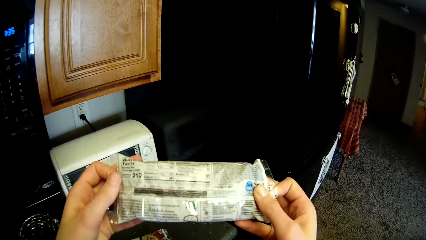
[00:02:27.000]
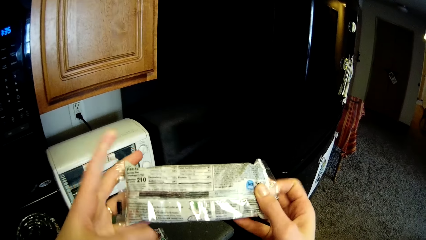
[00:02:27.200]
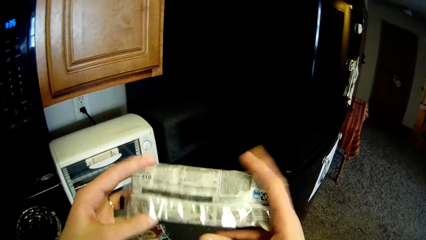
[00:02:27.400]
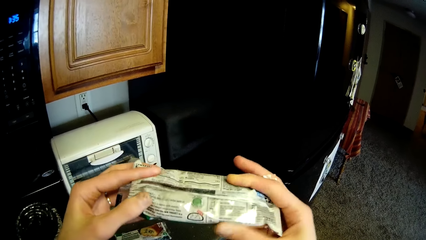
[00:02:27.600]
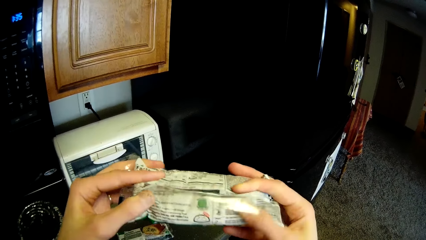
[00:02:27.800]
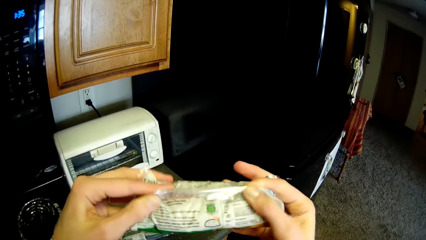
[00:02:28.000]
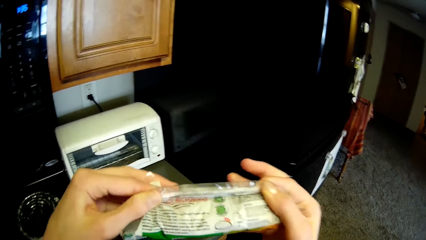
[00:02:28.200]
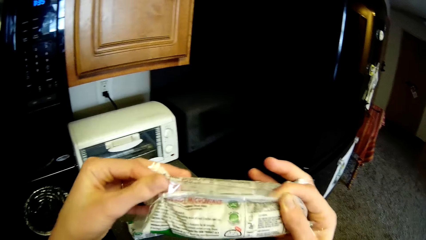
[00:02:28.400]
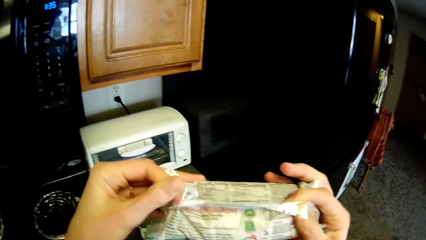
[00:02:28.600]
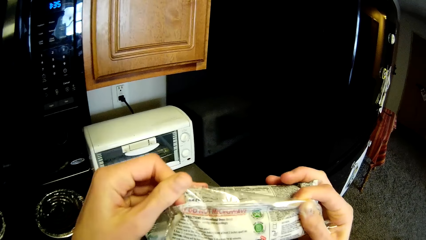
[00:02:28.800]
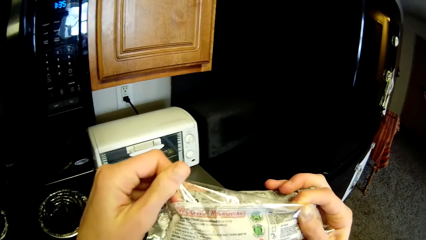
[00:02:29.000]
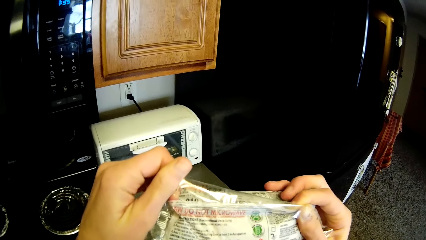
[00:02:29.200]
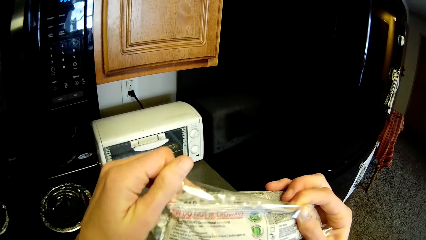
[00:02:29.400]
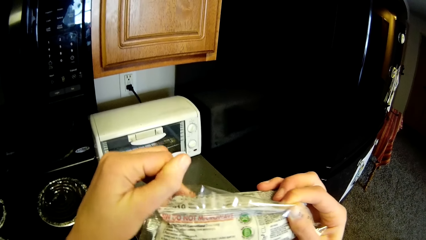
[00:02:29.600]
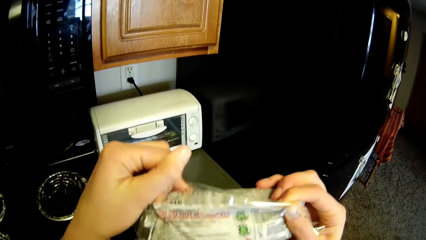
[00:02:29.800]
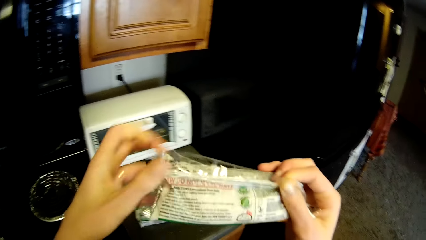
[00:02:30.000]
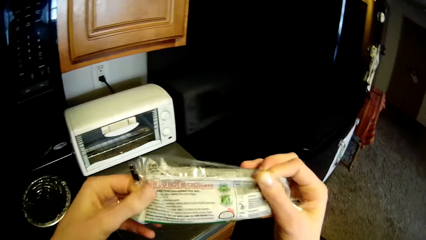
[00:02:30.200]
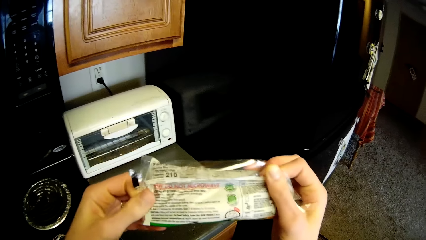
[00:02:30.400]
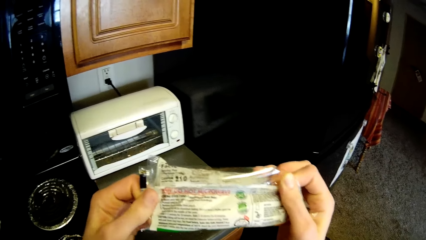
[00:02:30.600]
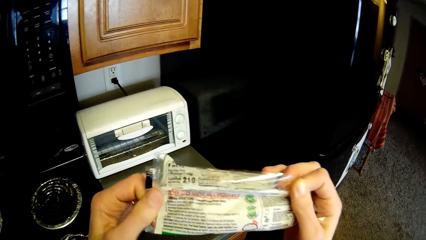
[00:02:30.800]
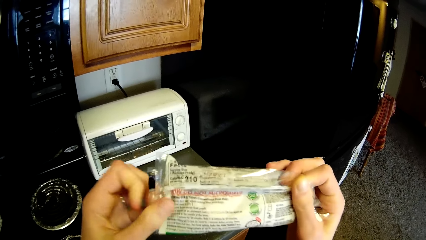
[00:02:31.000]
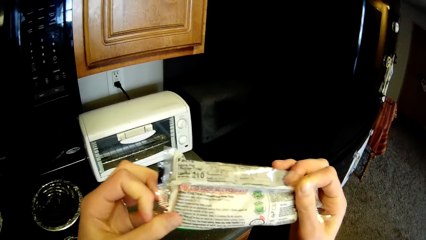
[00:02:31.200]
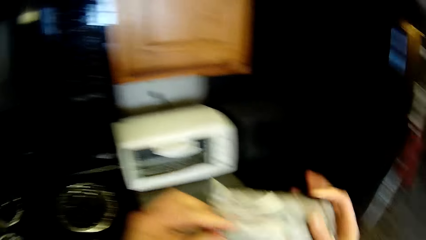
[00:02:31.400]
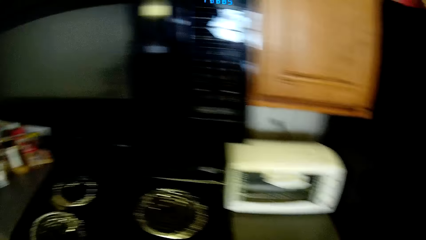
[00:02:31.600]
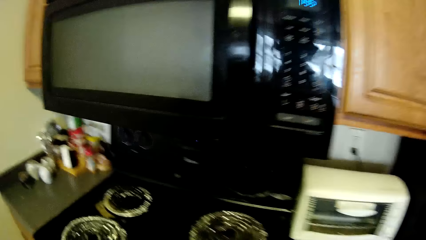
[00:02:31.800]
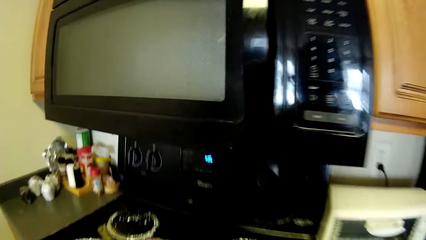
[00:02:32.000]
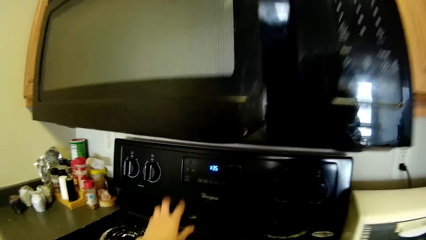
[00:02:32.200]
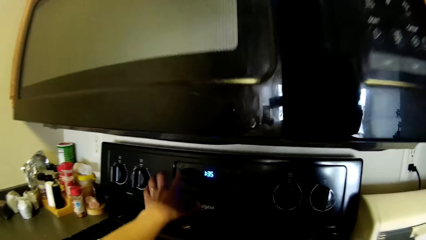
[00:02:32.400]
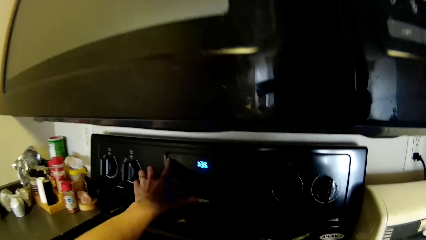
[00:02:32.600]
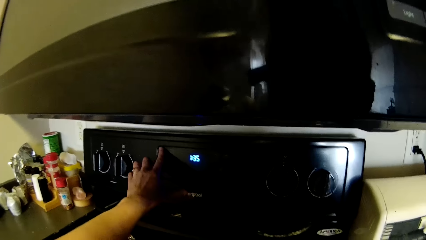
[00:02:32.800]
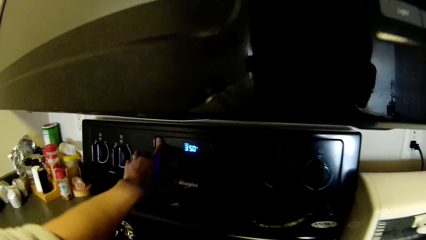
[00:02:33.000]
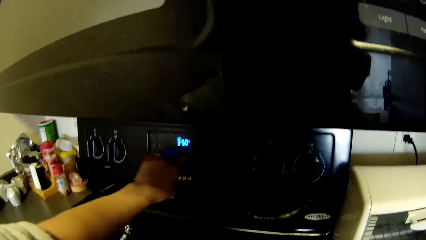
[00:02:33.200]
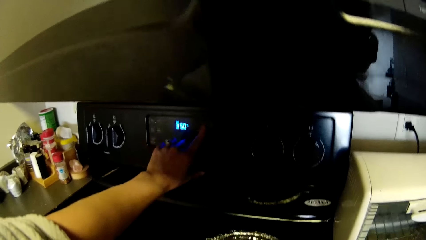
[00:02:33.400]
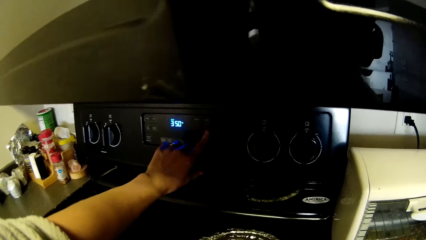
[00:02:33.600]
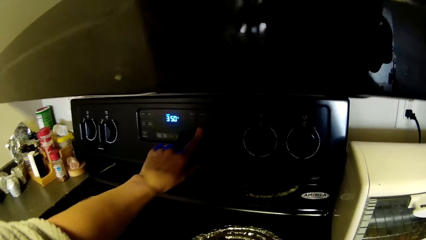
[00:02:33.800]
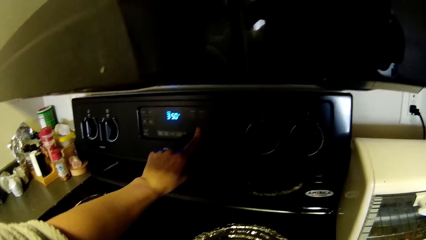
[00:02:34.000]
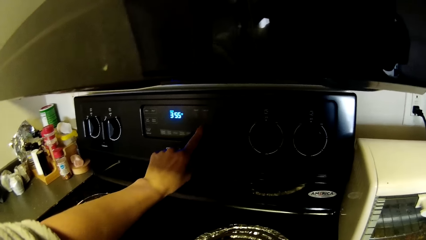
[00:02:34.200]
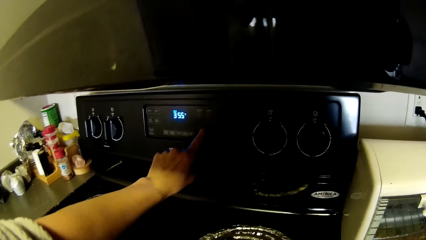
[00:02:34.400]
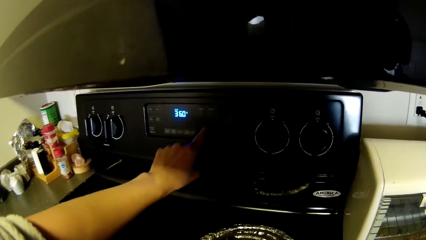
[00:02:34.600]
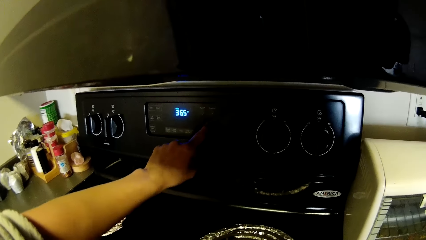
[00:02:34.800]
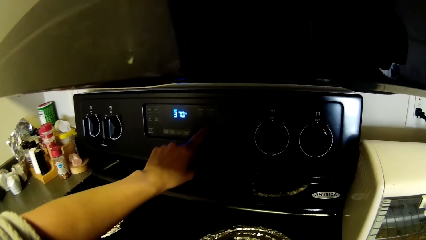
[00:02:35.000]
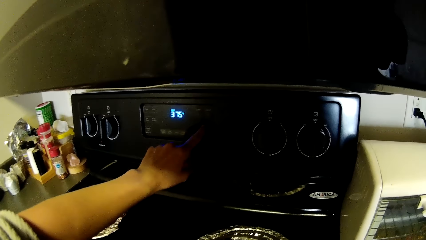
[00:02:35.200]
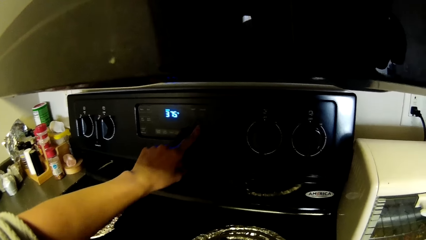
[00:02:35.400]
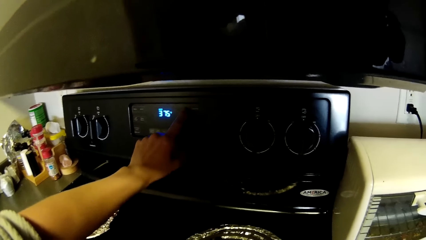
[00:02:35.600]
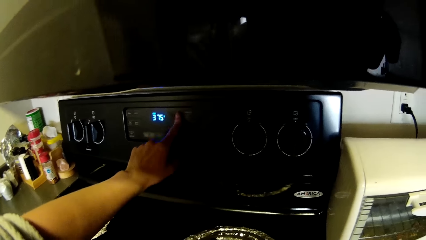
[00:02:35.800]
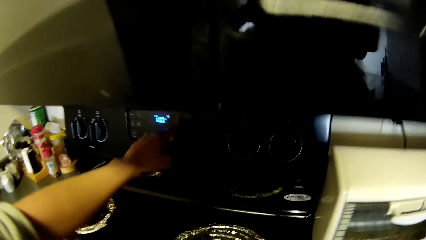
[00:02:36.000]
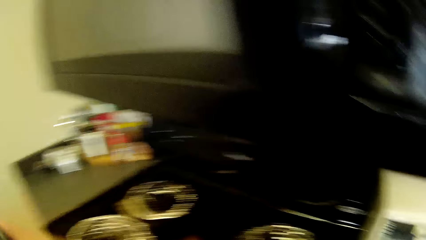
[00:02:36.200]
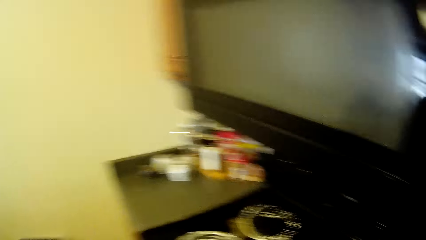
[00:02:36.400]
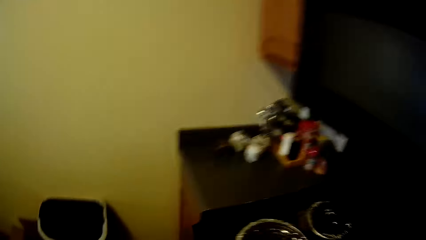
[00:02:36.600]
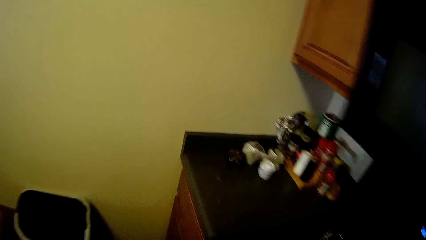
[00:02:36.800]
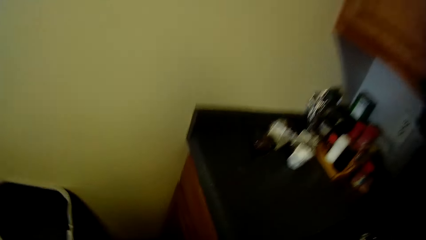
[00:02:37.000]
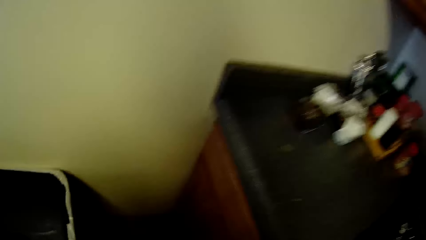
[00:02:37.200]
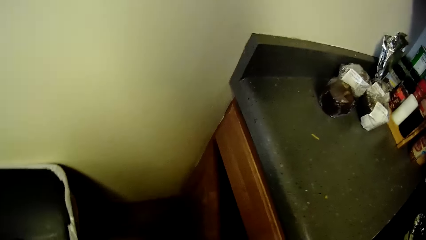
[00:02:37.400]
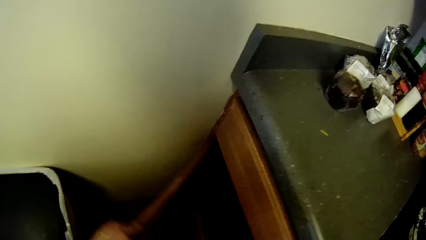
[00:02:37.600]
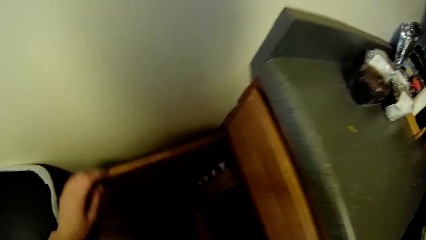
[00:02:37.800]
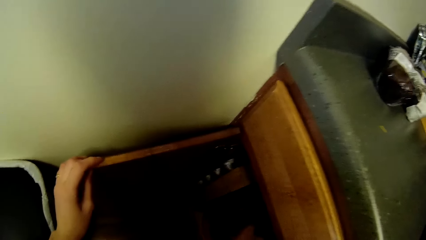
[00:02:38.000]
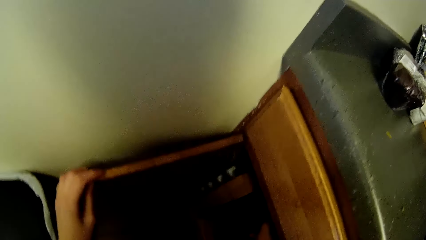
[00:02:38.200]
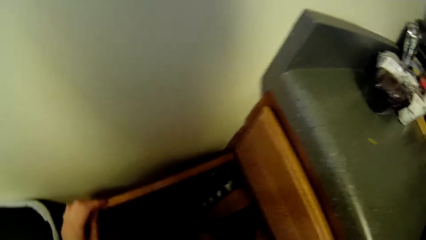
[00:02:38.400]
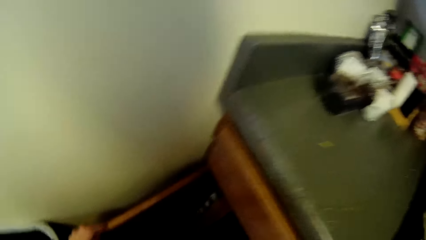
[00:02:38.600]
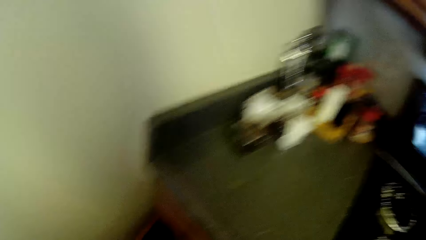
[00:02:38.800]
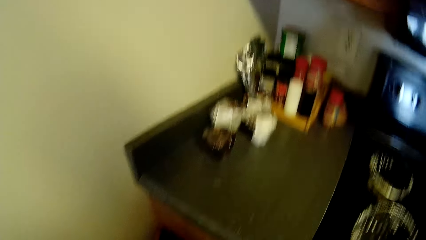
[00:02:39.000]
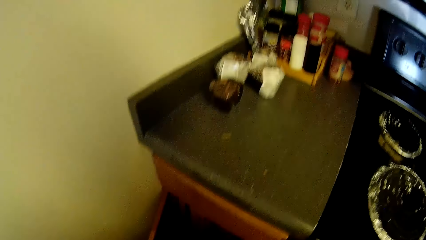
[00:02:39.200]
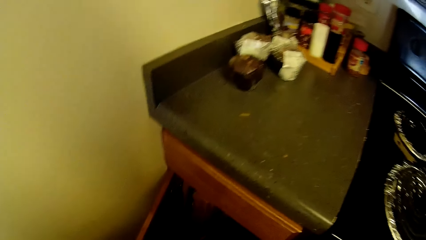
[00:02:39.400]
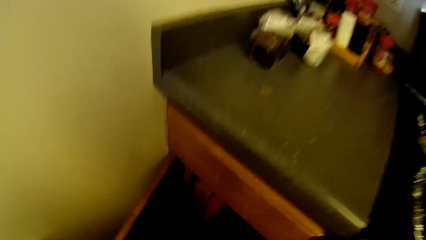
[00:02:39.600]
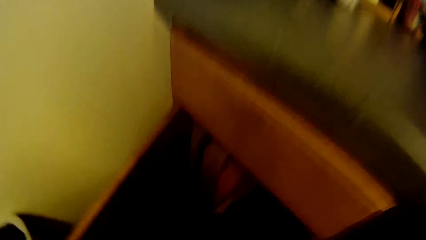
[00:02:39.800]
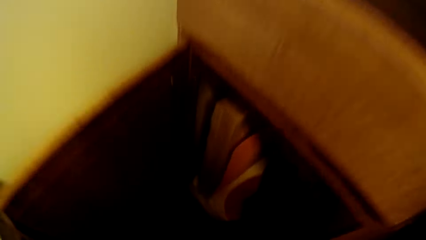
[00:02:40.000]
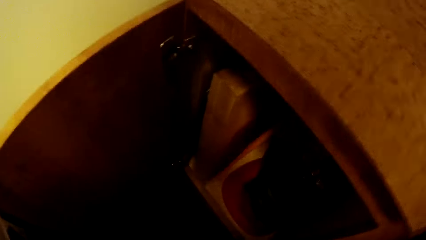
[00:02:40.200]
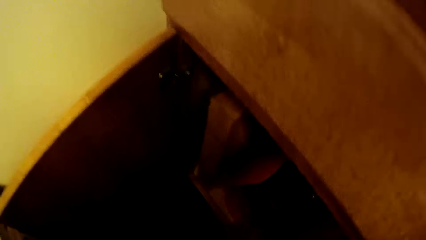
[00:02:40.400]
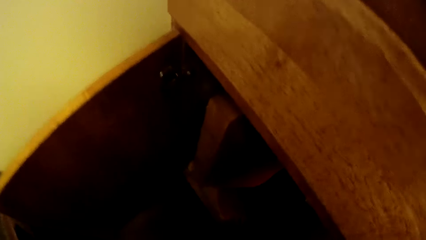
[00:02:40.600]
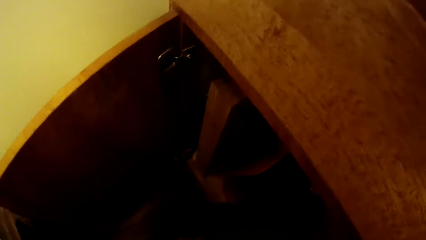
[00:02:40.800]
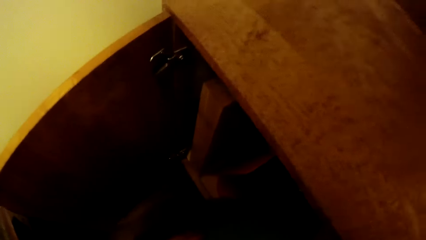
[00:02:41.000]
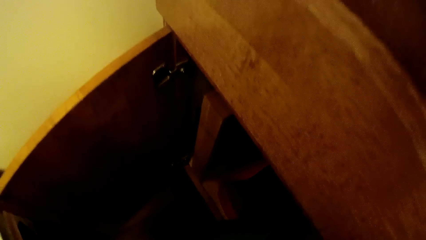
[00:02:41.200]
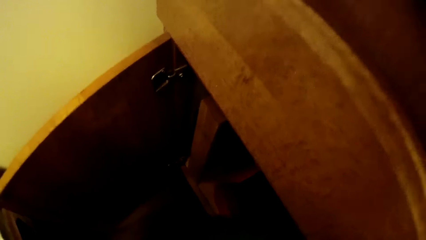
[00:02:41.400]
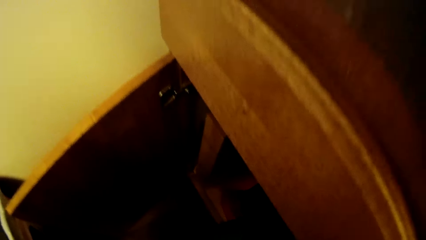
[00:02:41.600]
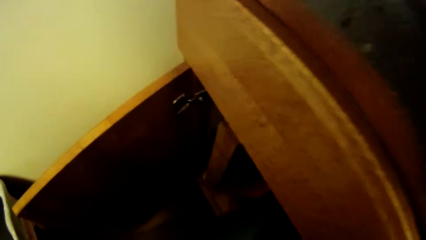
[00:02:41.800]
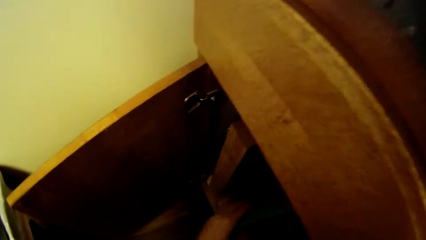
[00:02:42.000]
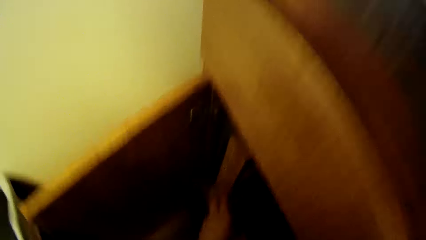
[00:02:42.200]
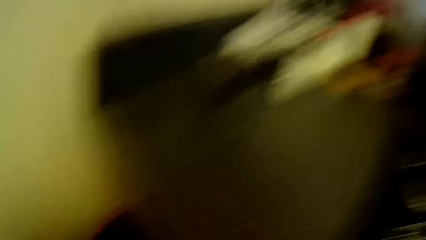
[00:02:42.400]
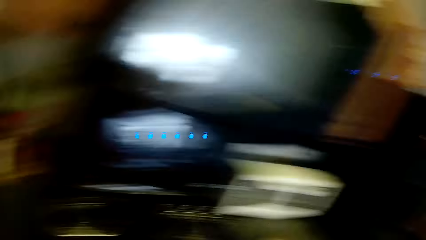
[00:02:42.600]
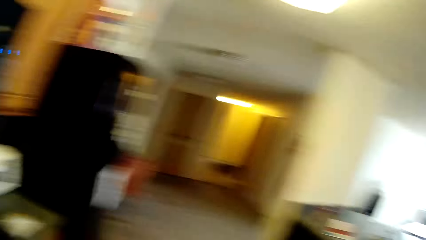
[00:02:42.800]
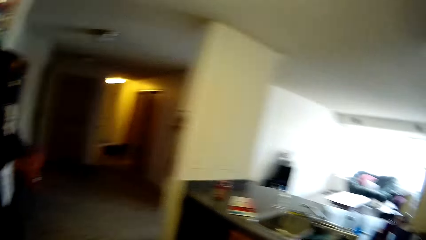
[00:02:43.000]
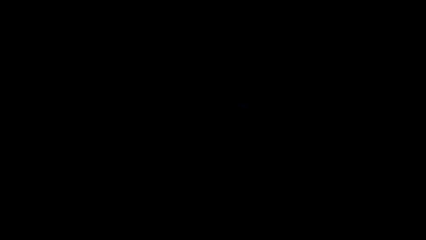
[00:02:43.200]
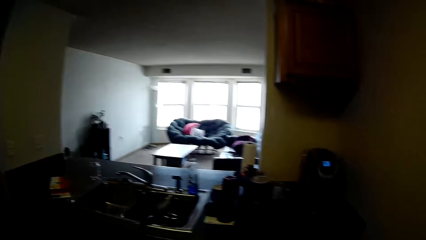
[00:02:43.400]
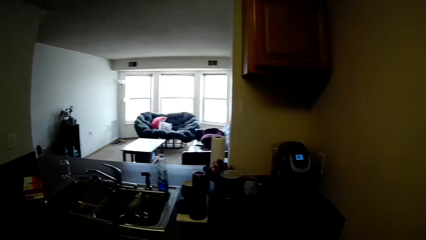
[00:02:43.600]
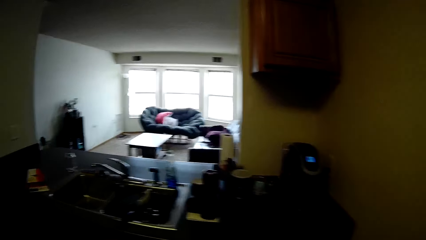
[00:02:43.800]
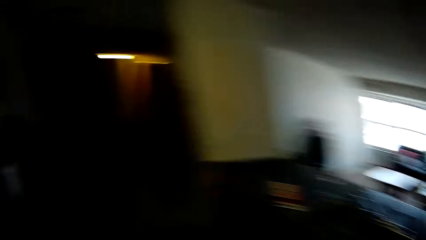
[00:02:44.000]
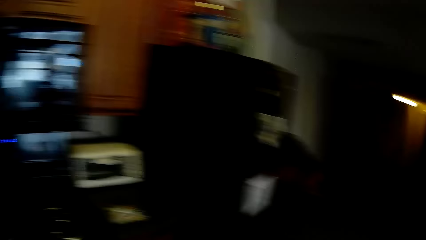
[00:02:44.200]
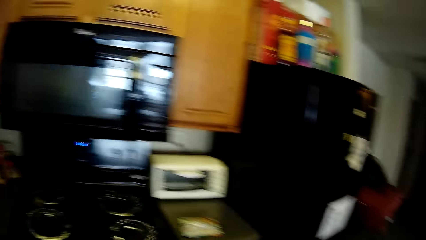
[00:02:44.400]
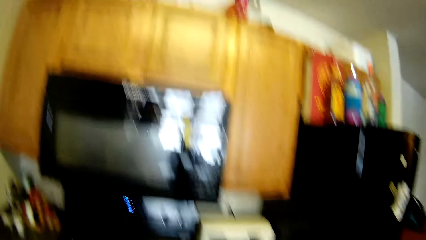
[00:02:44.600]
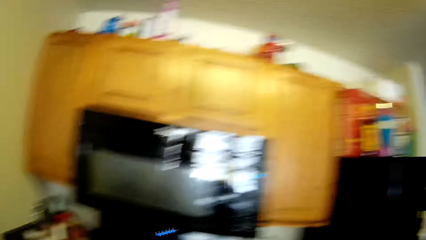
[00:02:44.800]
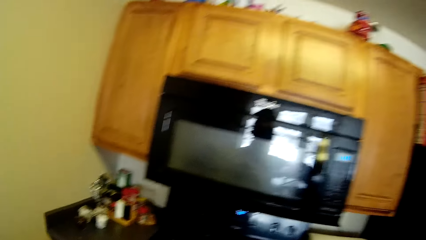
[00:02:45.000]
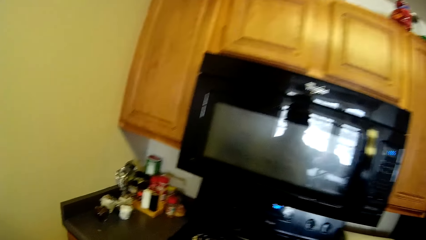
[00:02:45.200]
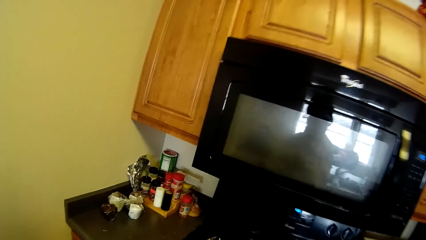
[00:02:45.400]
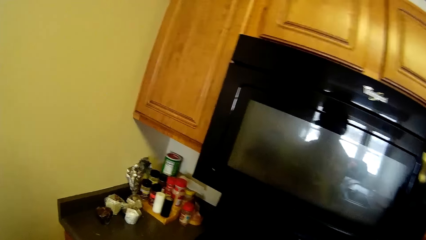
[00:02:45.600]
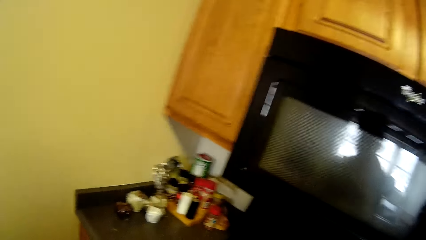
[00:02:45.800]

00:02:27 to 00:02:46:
The camera wearer operates a cooker with her left hand. She opens a cupboard with her left hand. She looks around.
